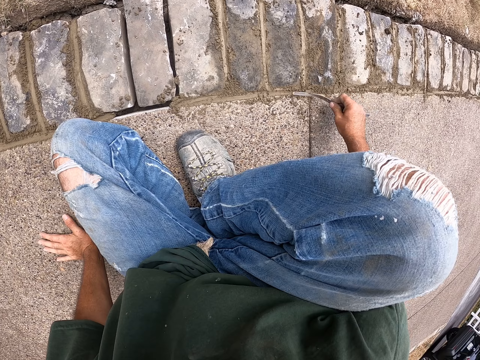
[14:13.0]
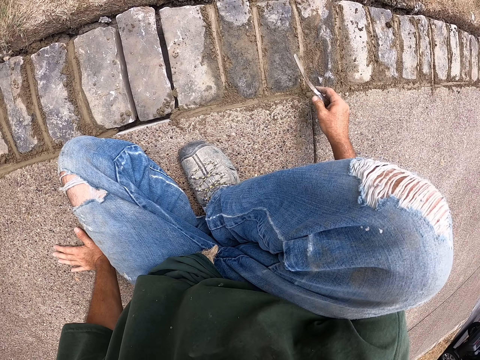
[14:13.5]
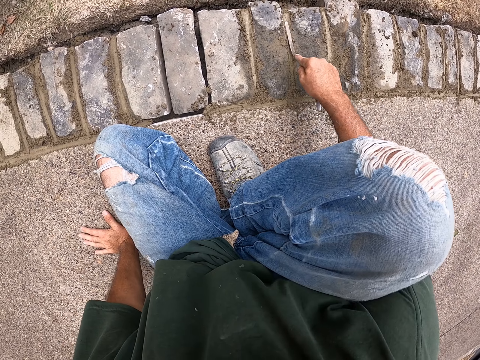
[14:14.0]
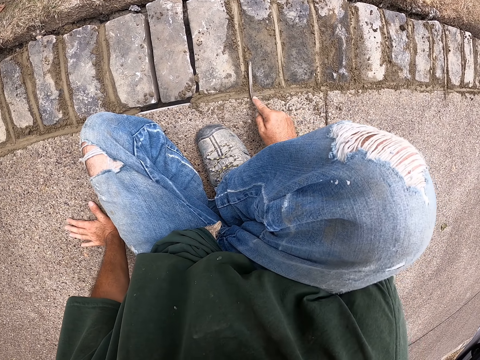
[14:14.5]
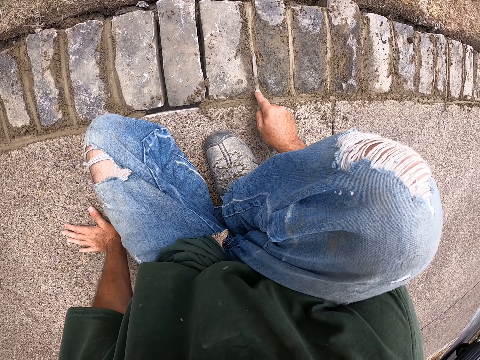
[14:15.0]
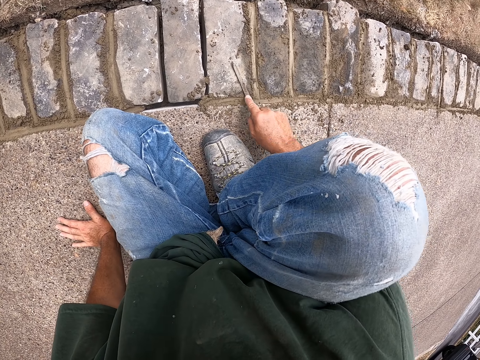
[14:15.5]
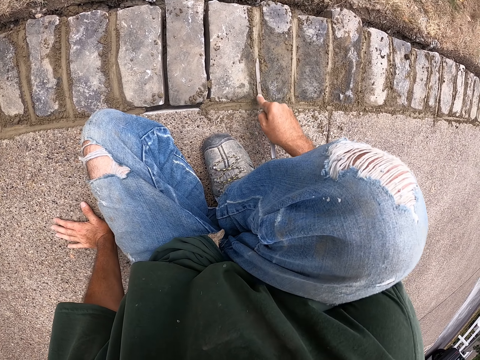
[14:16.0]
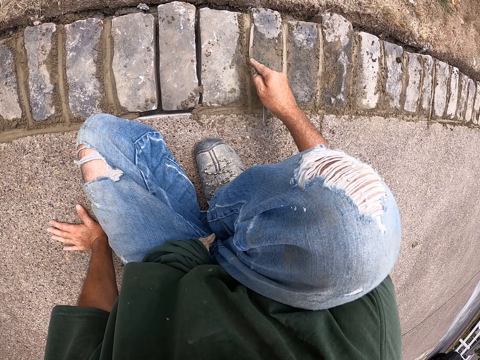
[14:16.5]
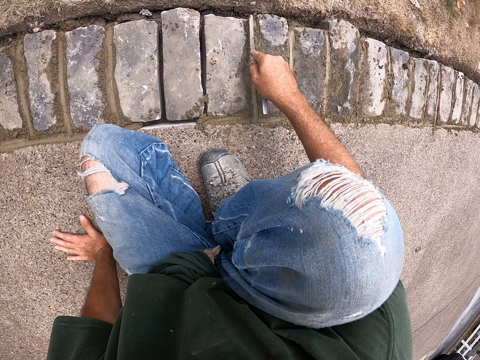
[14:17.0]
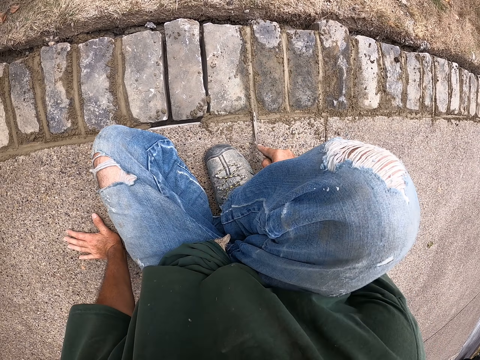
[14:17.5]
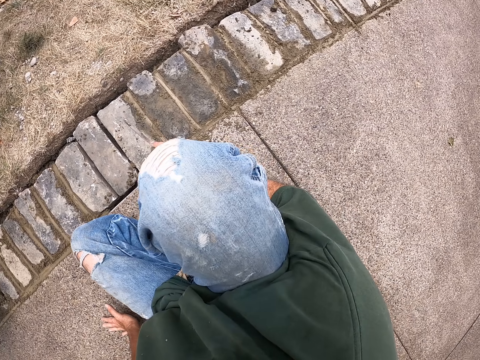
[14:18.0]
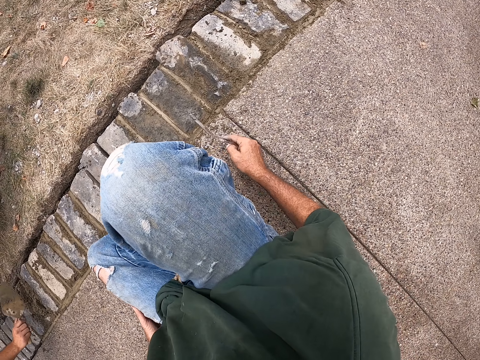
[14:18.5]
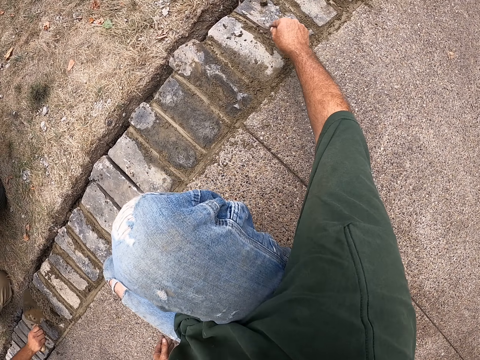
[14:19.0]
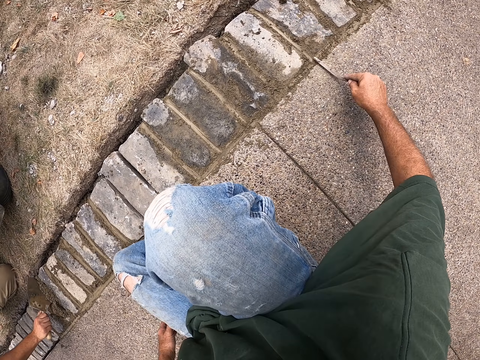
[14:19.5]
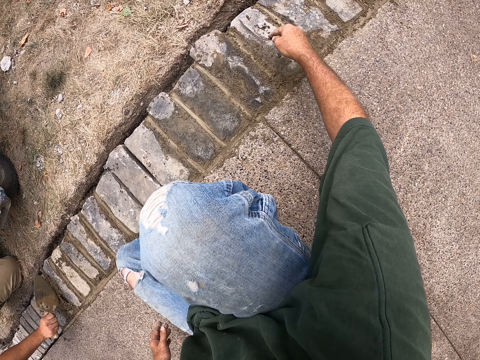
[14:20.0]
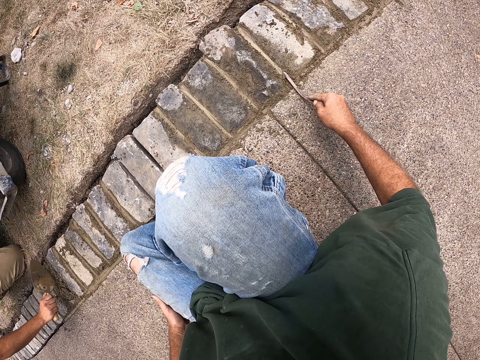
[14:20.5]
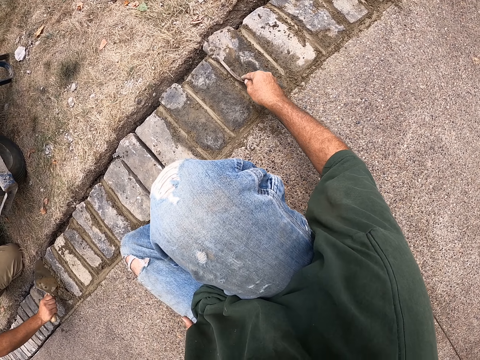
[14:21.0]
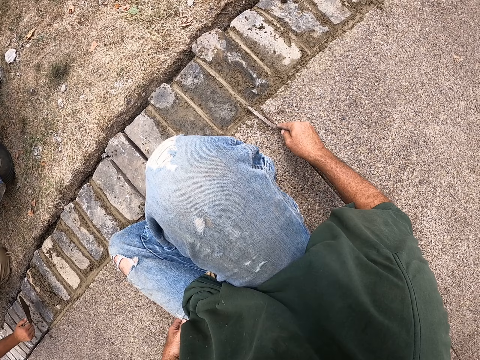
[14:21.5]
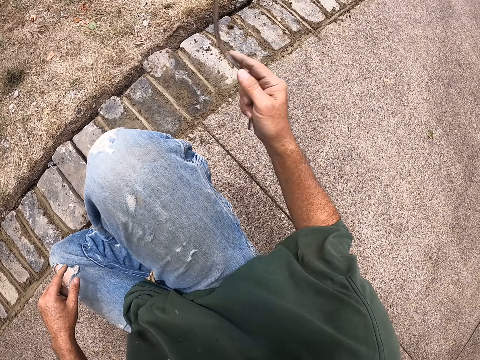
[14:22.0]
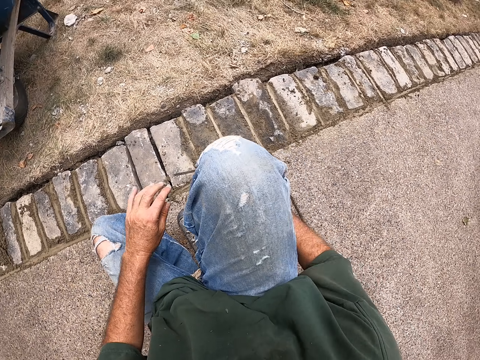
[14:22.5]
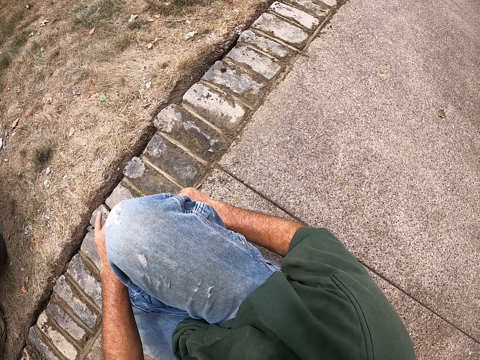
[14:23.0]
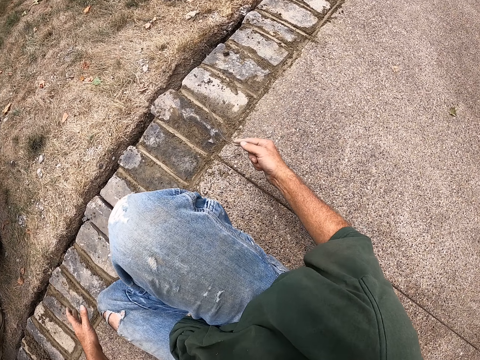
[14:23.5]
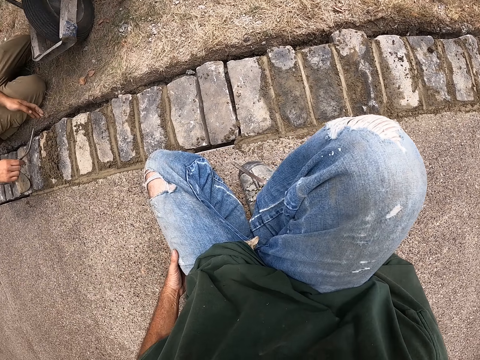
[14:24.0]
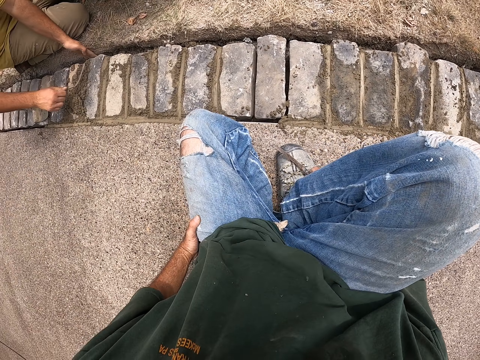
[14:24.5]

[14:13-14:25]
The camera wearer pulls his hand off the floor. He pulls the joint filler off the cement. He raises the right hand. He clears the joint filler with his hand. A man holds the brick.

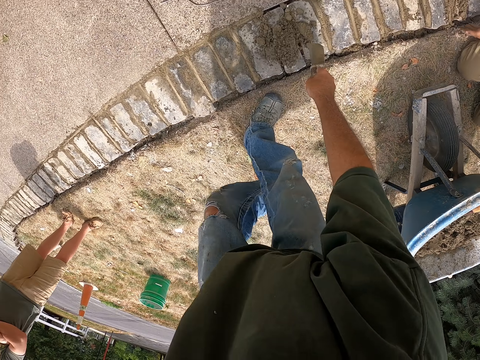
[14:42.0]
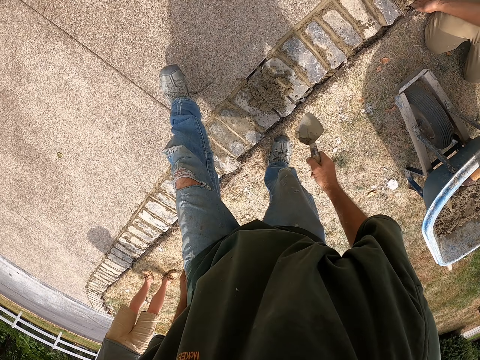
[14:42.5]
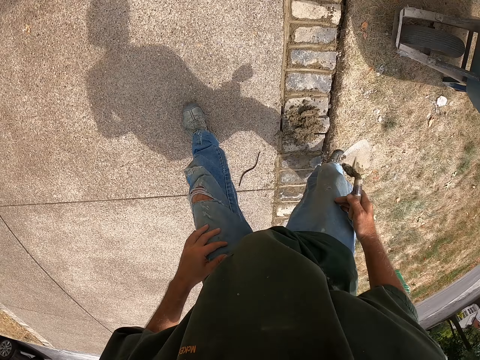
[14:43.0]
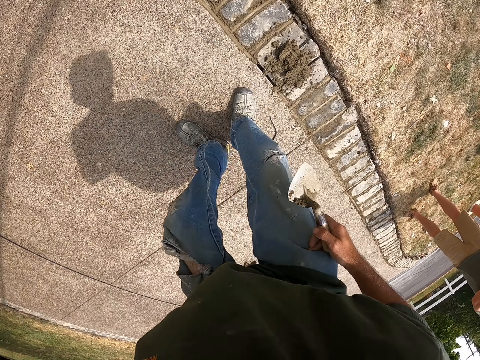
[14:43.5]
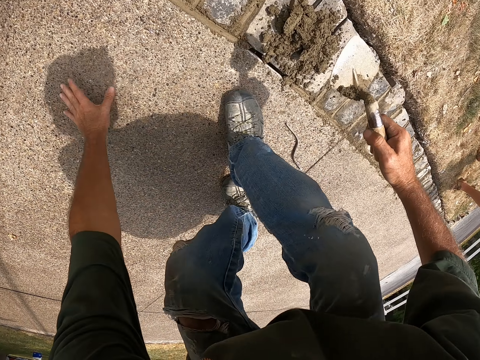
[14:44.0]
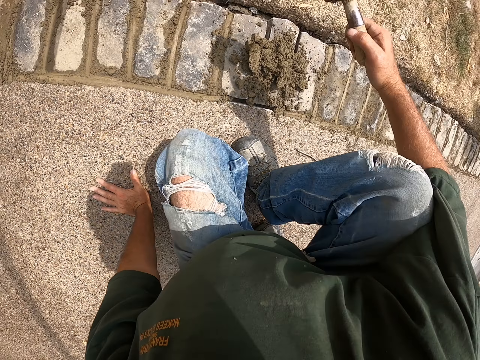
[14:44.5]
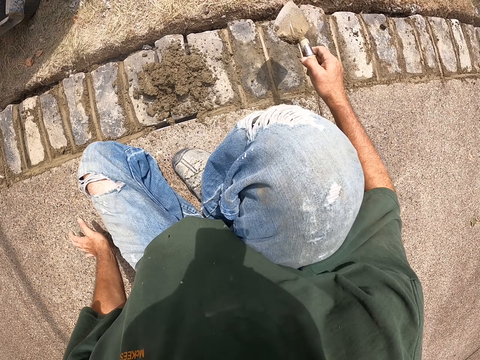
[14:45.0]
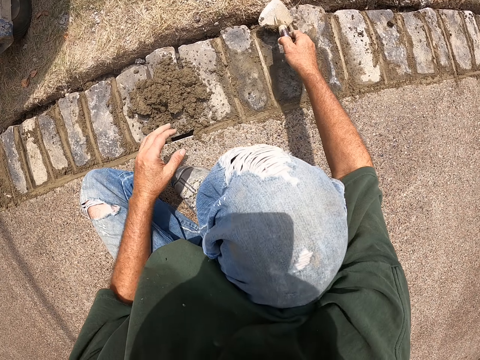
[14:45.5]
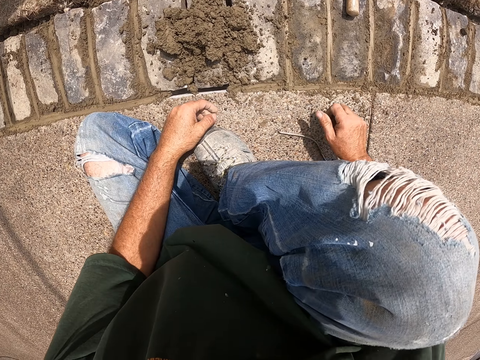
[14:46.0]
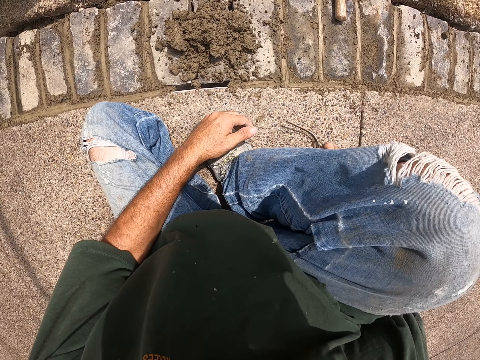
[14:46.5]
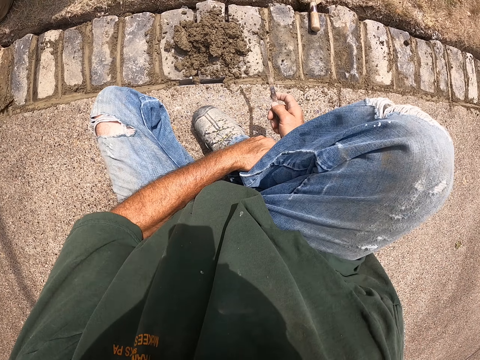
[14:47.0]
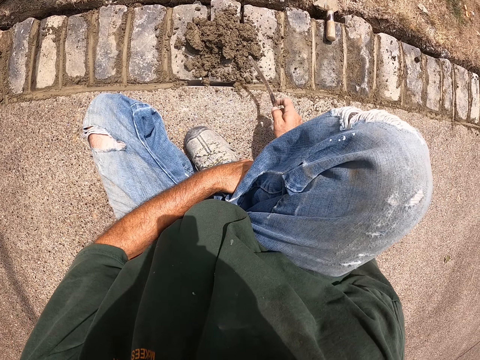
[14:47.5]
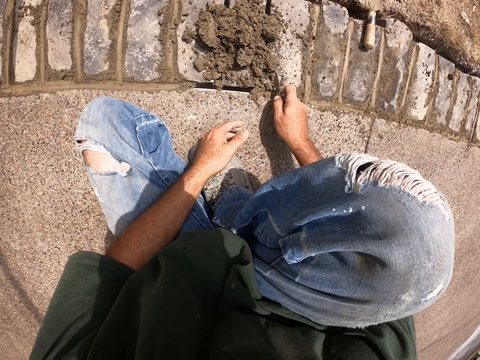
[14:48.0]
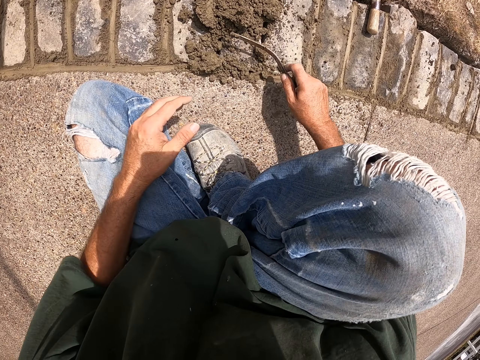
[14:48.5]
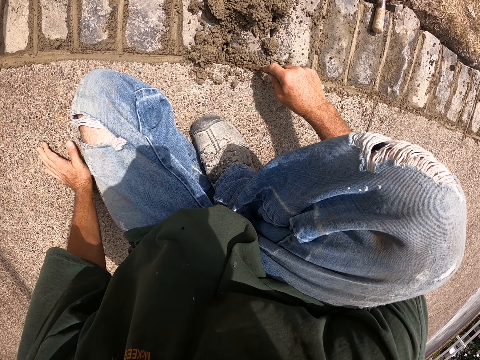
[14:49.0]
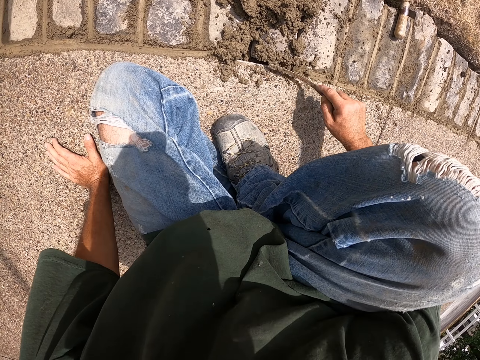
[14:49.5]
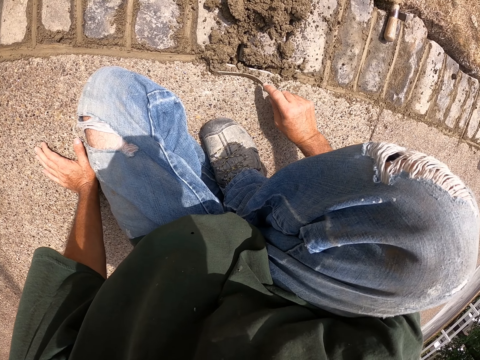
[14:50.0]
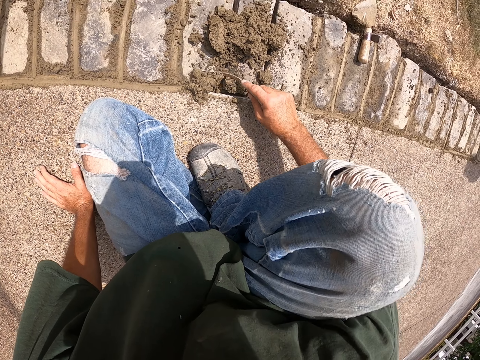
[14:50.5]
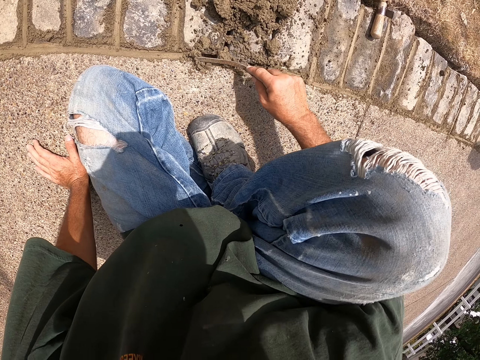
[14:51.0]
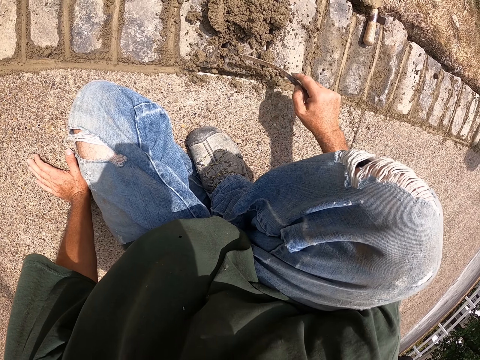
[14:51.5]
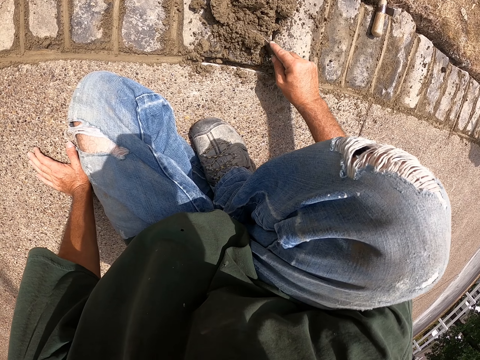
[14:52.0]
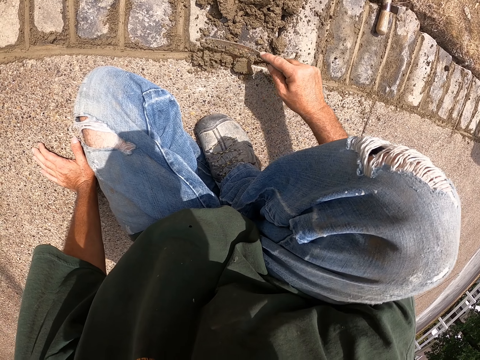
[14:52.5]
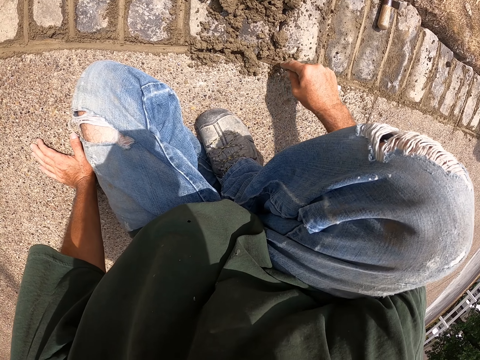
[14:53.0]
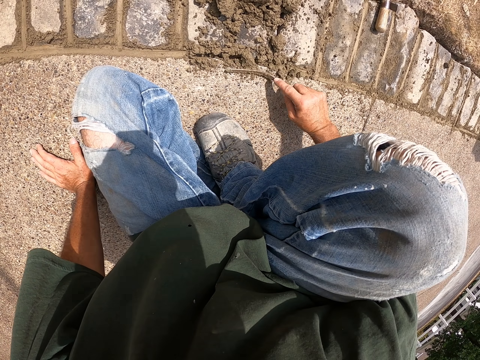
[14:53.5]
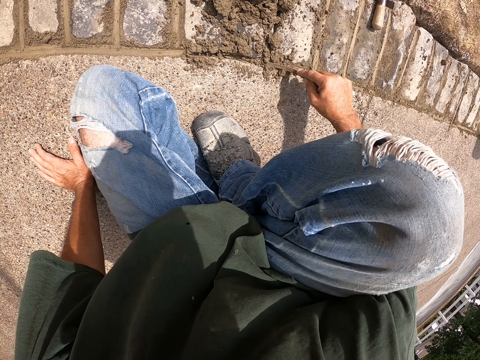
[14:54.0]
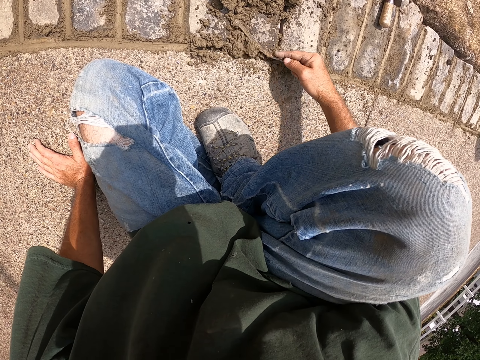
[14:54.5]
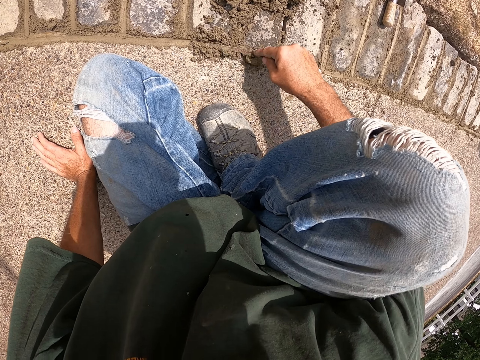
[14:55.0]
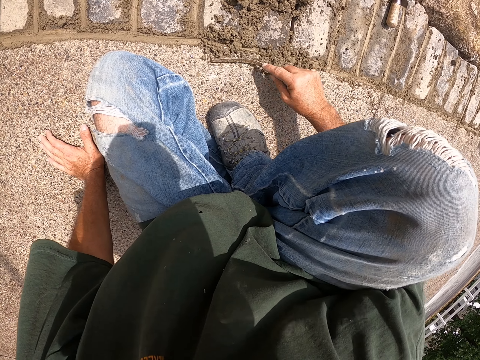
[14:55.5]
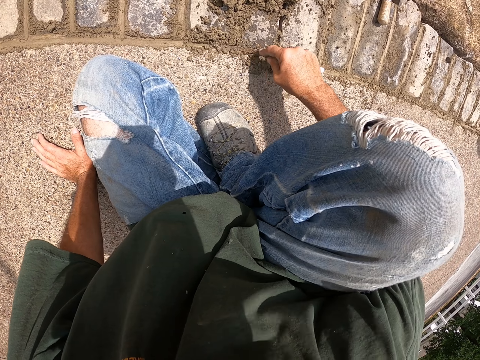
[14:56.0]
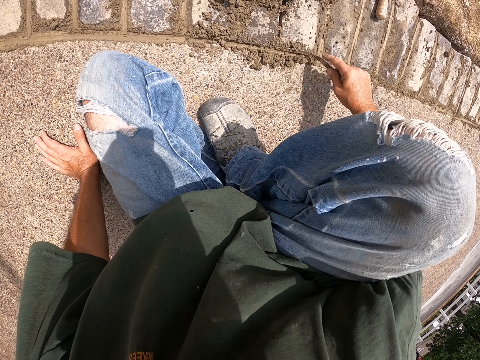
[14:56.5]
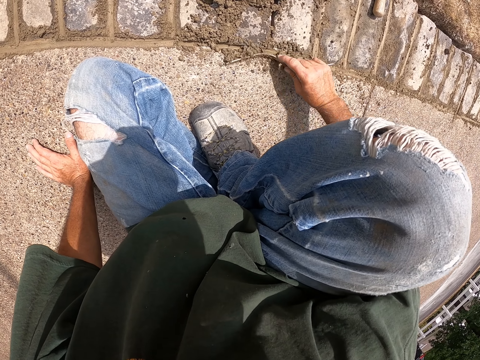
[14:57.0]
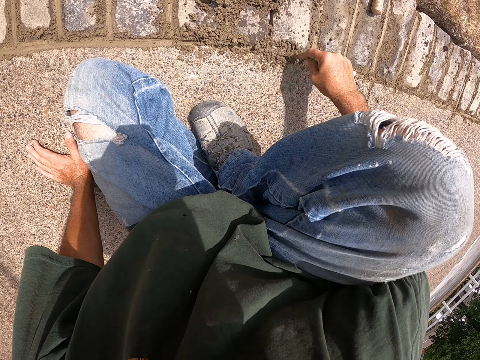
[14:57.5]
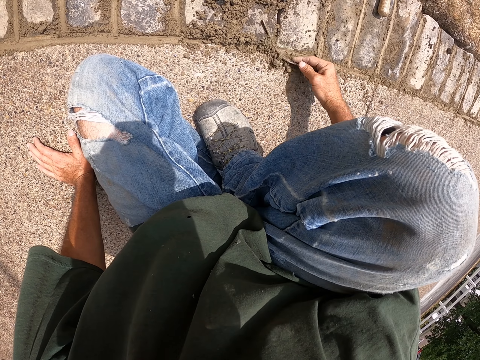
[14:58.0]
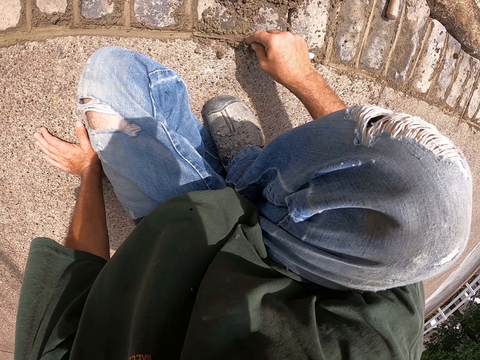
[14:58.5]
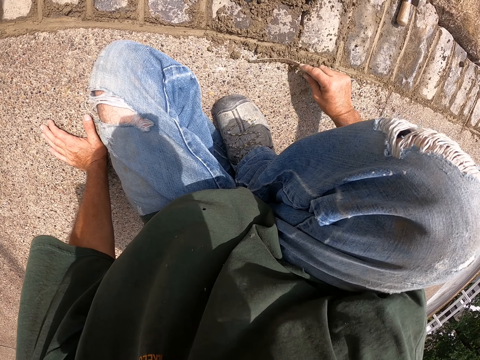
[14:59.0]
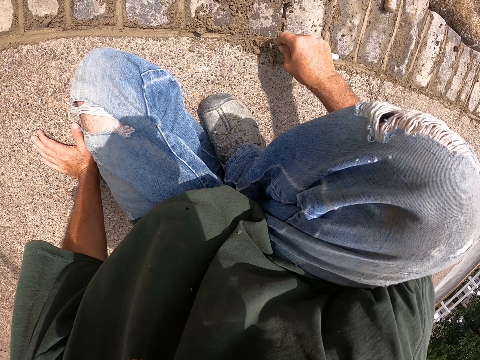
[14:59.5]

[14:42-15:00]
The camera wearer pours cement on the bricks. He steps over the bricks to the other side. He sits on the floor. He pulls his hand off the floor. He puts the mason trowel on the grass. He picks up a joint filler. He cements bricks with the joint filler. He holds the floor. He cements bricks with the joint filler.
